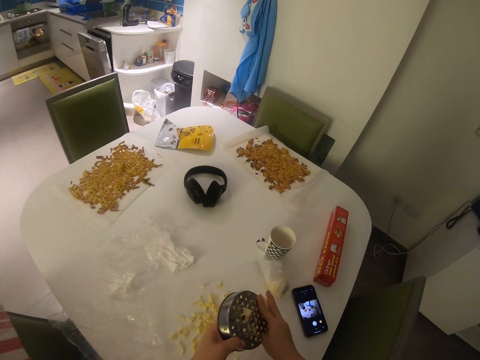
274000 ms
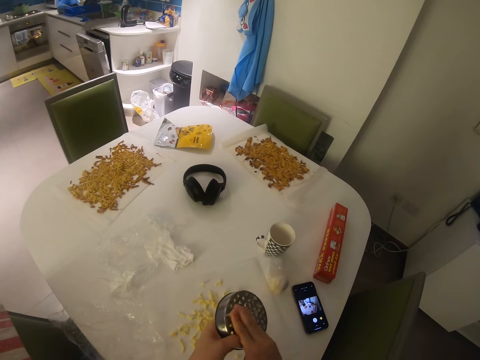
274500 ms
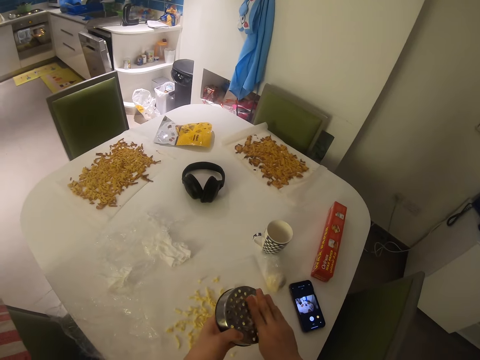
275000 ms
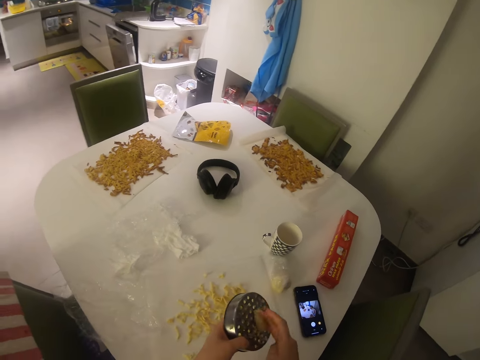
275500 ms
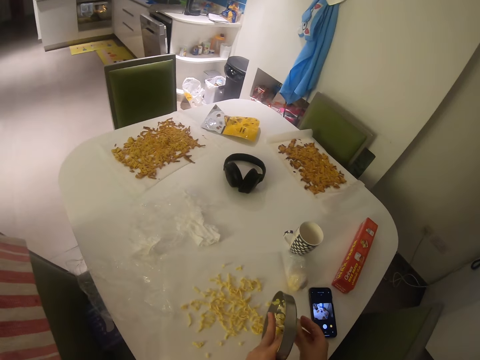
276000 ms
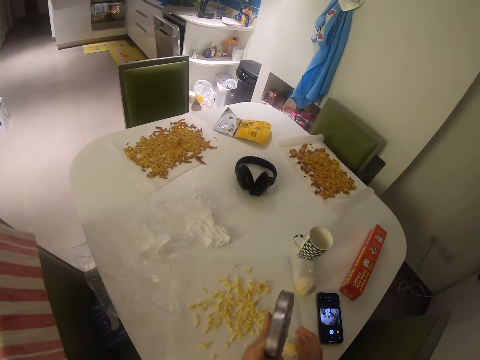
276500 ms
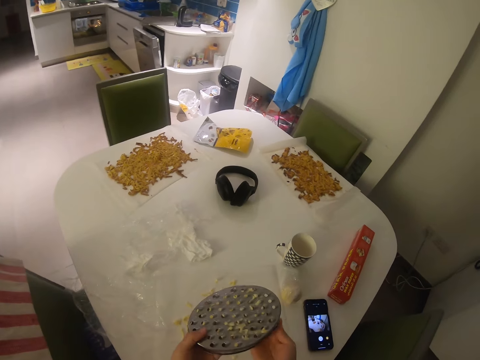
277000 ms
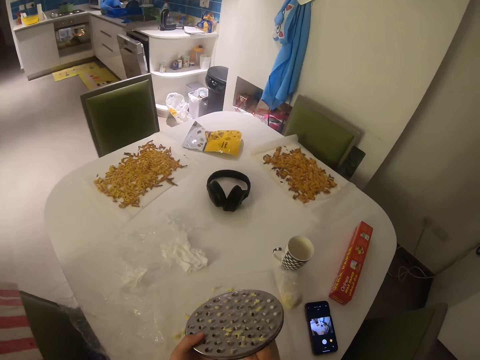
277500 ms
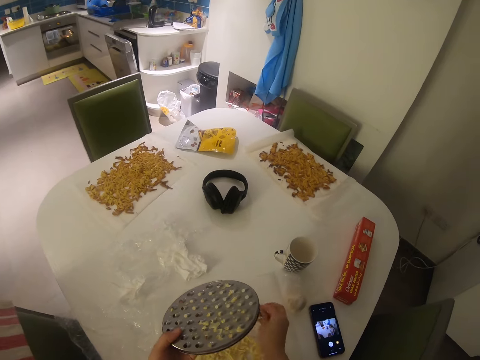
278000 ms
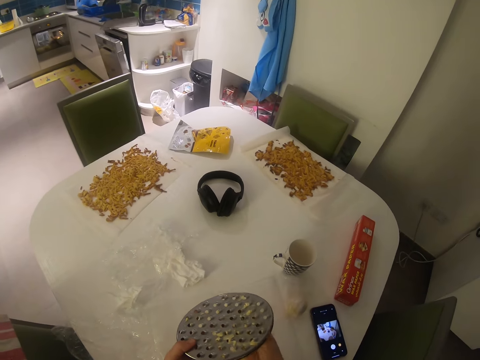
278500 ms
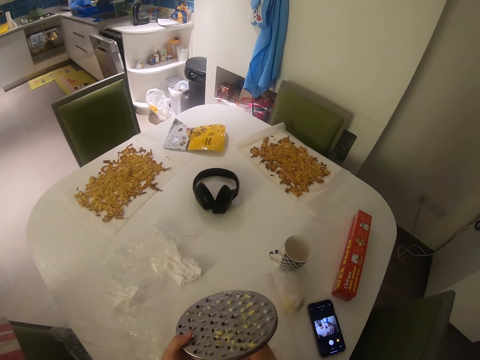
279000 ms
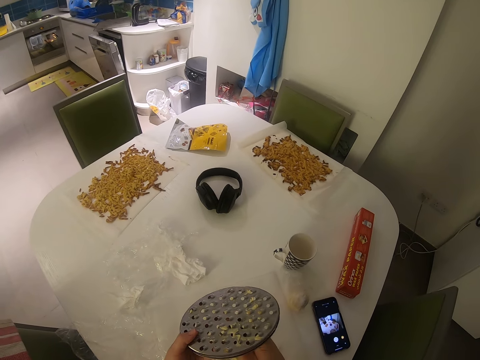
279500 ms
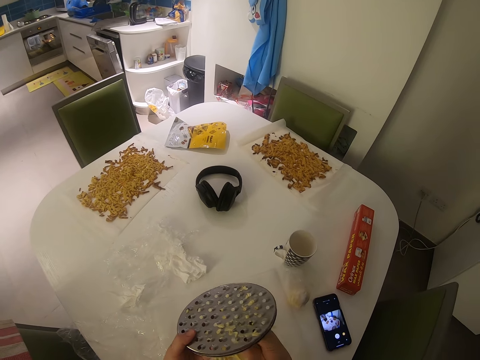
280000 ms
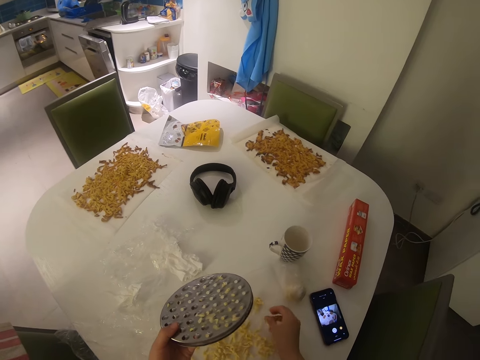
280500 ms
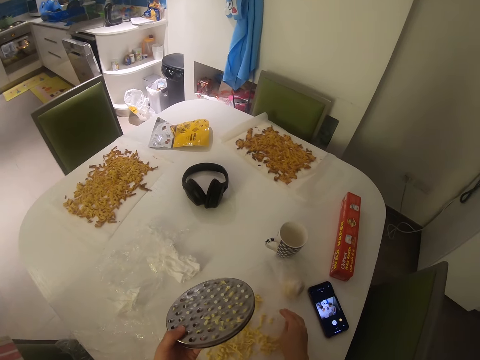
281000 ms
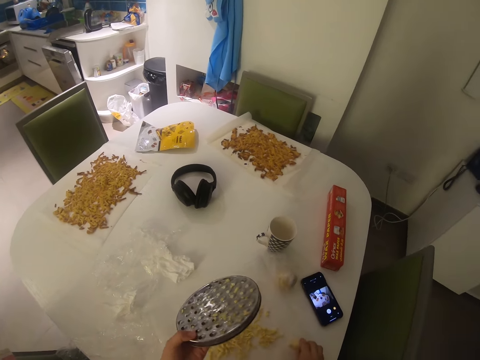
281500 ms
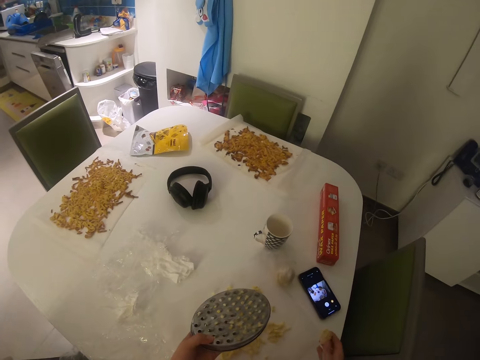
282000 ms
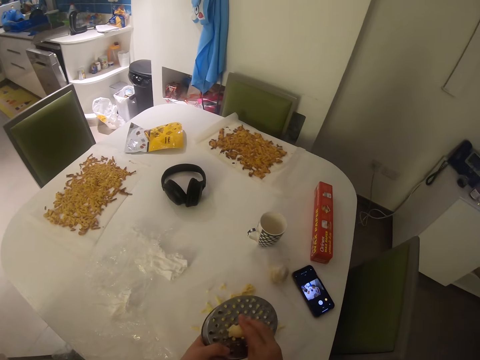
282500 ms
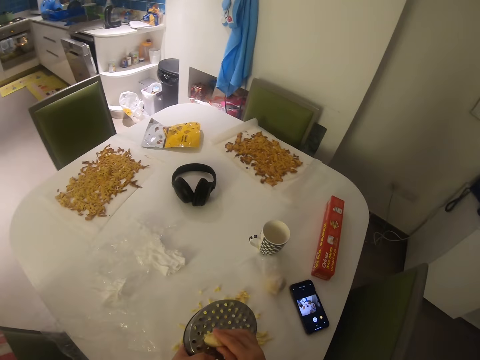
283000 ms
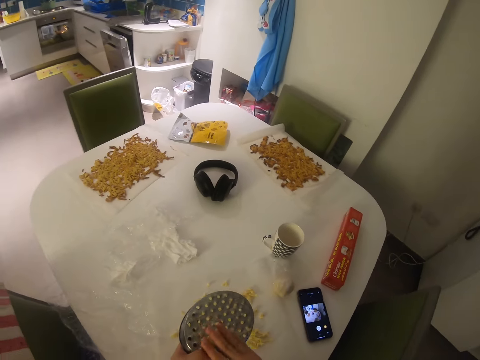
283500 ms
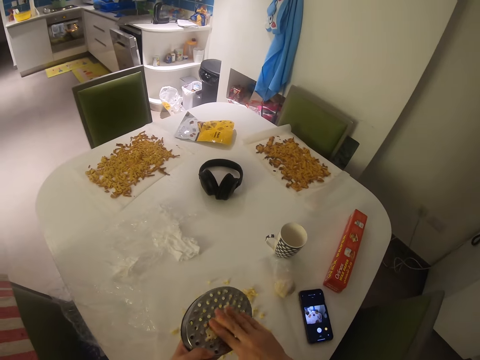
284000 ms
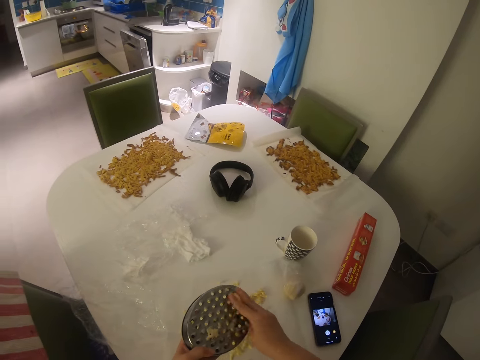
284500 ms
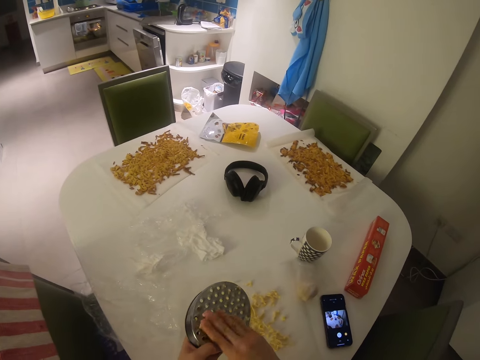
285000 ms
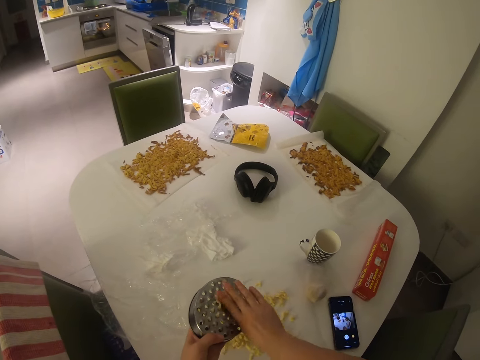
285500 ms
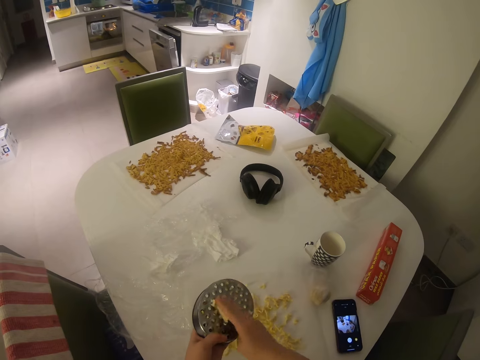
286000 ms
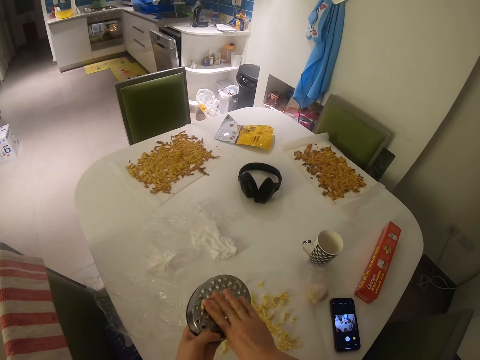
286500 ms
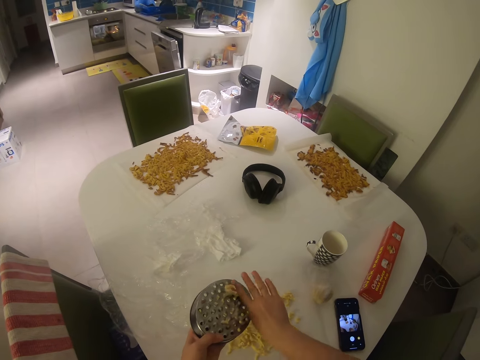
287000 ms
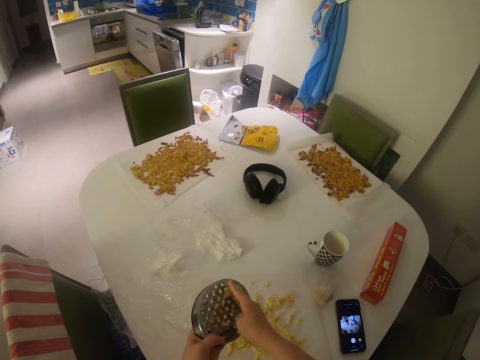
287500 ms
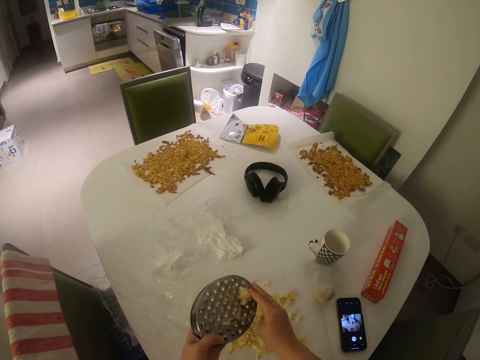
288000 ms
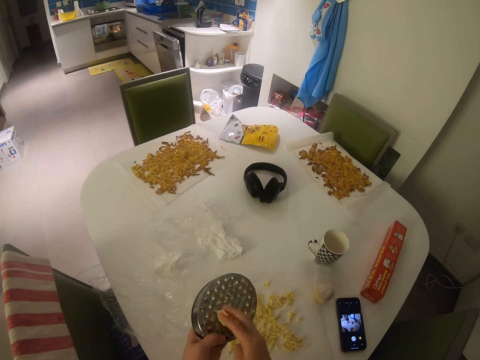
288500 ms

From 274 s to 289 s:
The camera wearer removes something from the grinder. She puts something on the paper. She removes something from the grinder. She puts something on the paper. She pulls the paper. She picks up the cheese from the table with her right hand. She grinds something with the grinder.

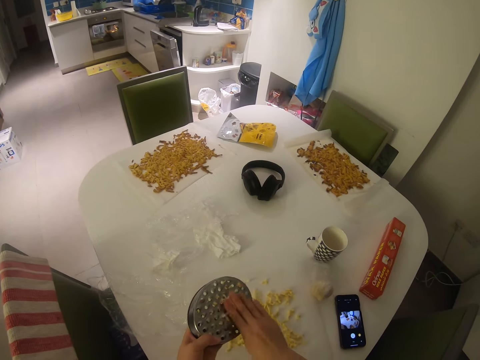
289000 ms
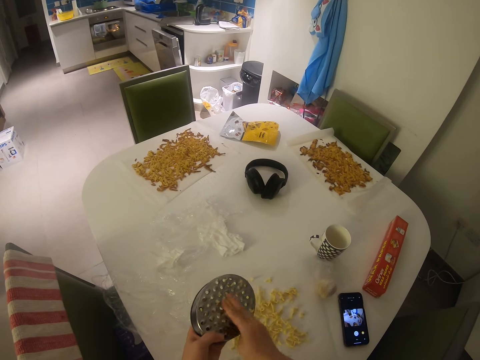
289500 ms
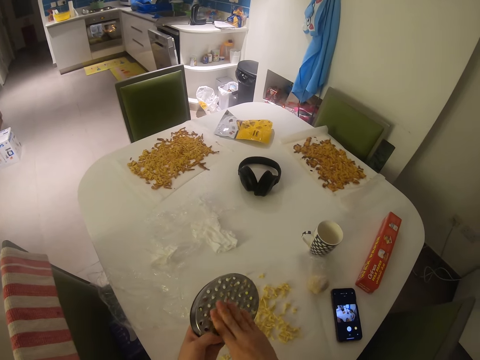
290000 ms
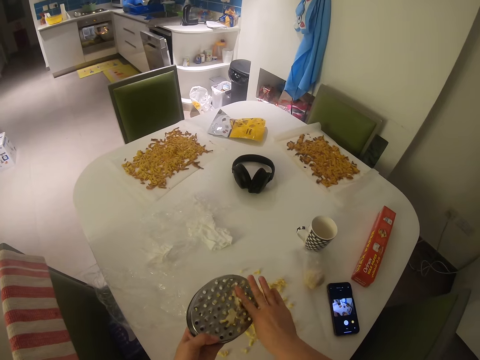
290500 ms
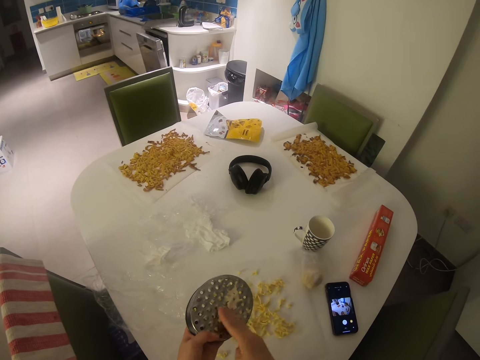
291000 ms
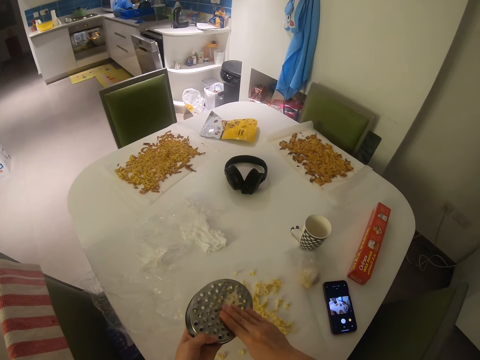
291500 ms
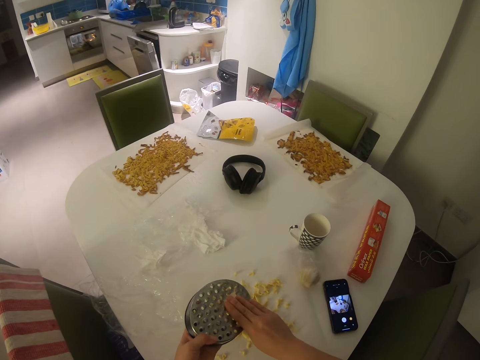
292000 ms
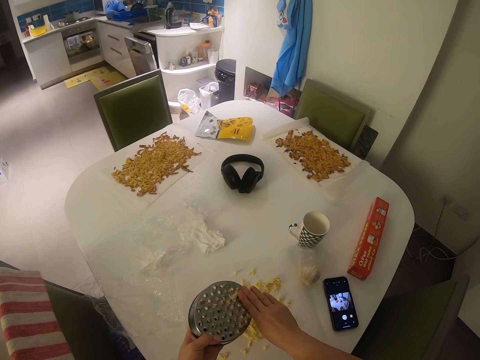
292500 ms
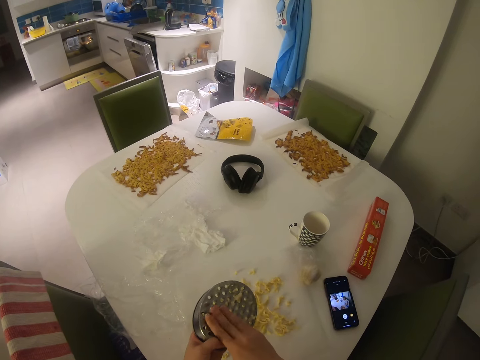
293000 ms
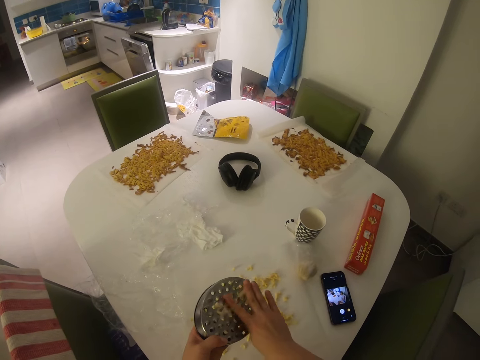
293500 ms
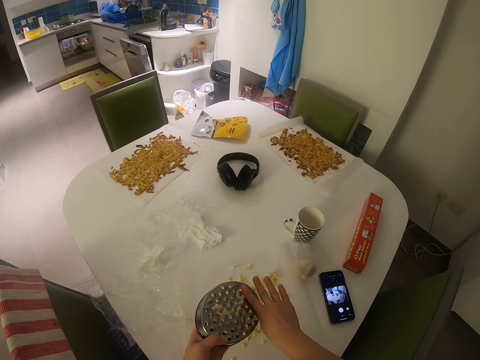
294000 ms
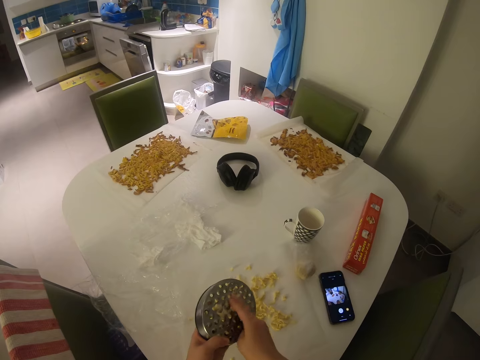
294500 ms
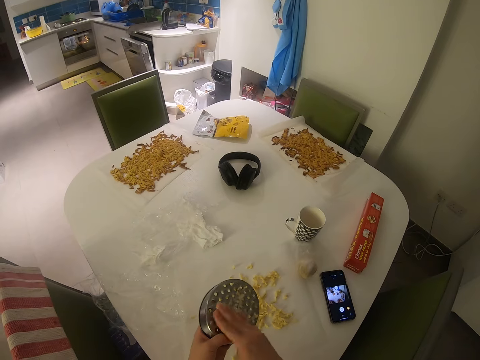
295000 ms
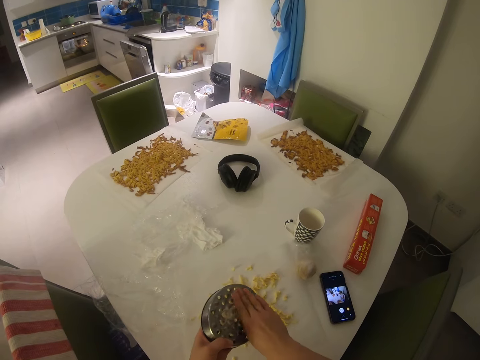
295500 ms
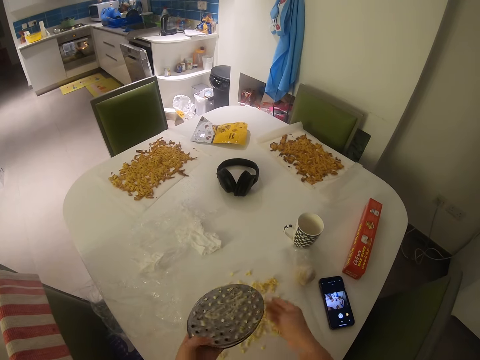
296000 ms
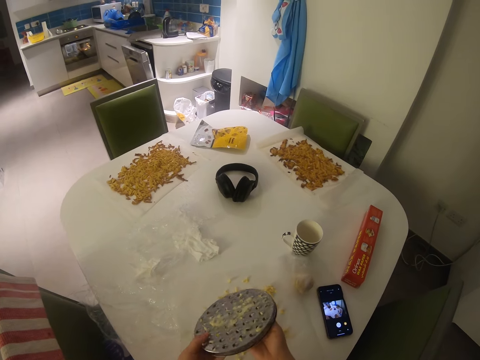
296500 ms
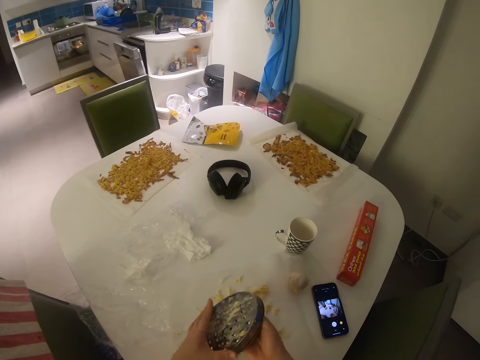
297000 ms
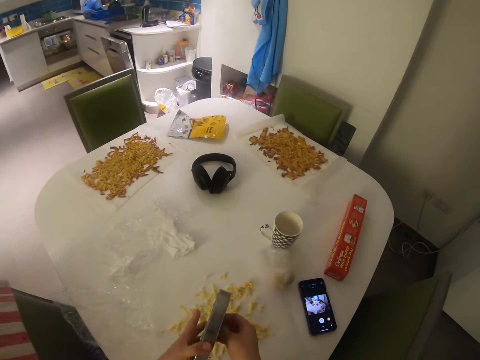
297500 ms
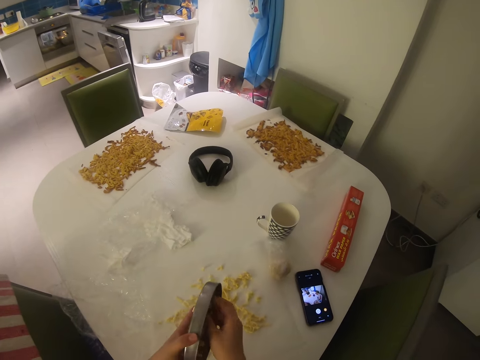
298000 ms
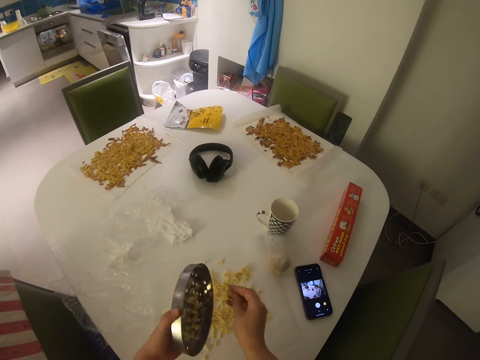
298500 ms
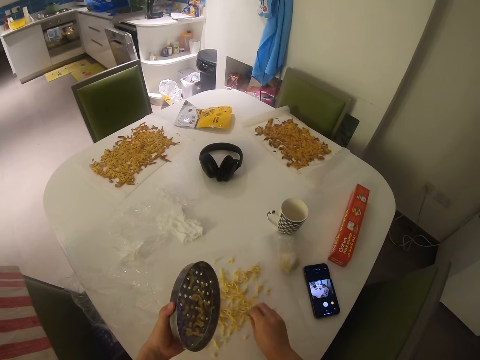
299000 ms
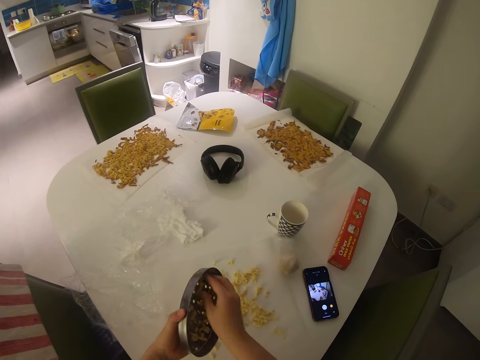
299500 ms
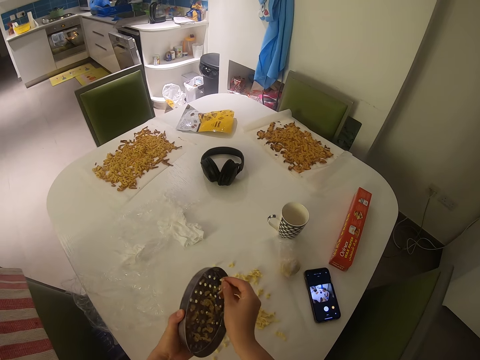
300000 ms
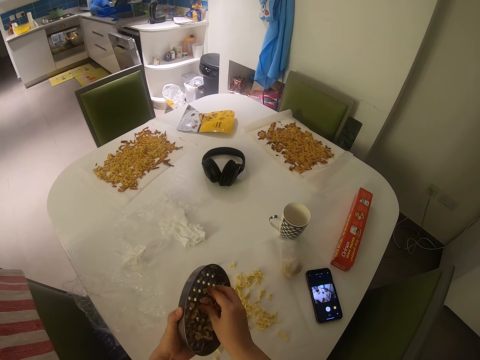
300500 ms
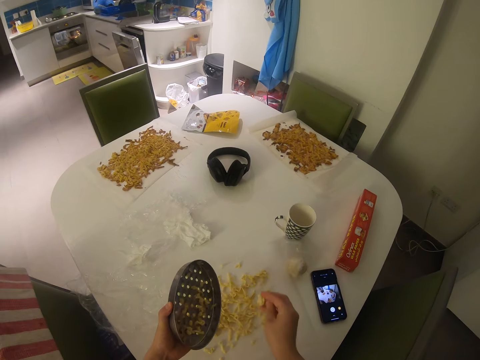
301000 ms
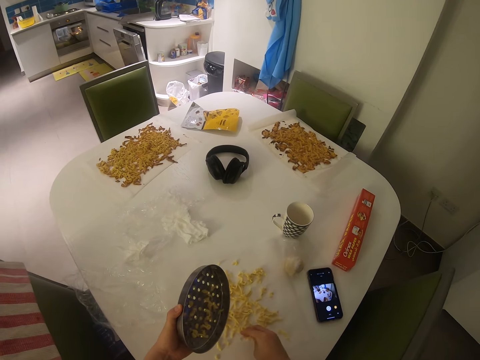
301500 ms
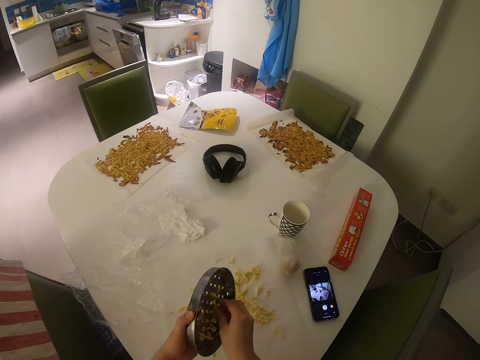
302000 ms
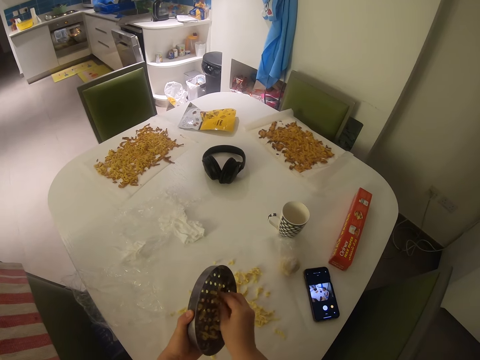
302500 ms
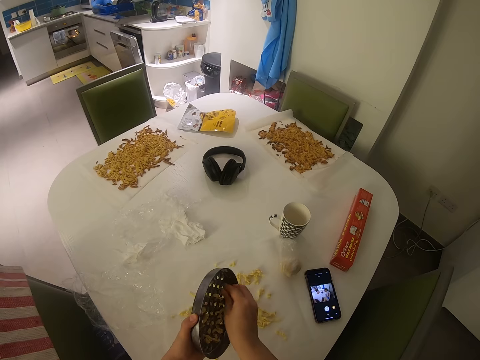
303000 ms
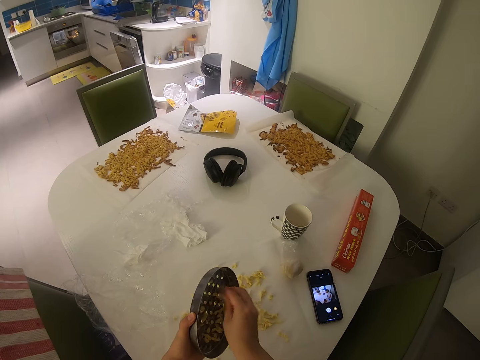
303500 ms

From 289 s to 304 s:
The camera wearer removes doughs from the grater or grinder to the table. They put something on a paper. They remove something from the grinder. They put something on the paper. They remove something from the grinder.
